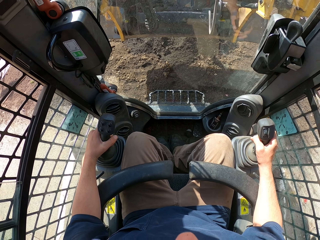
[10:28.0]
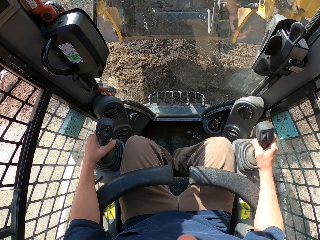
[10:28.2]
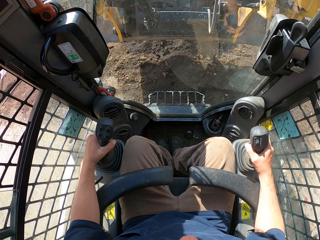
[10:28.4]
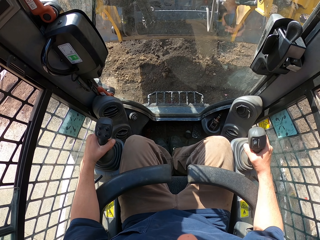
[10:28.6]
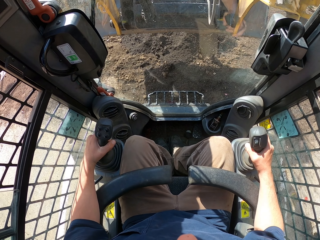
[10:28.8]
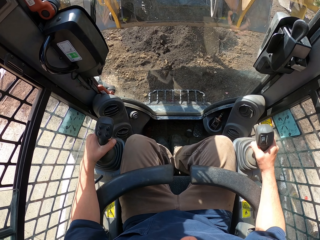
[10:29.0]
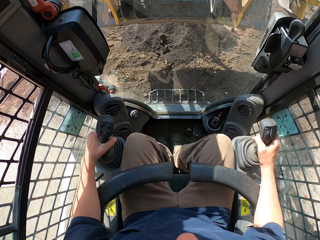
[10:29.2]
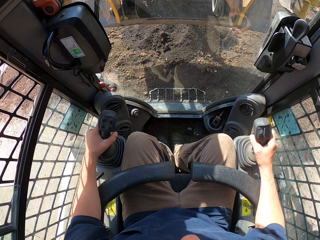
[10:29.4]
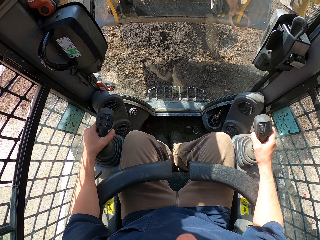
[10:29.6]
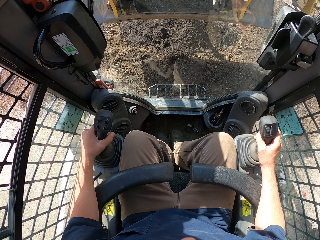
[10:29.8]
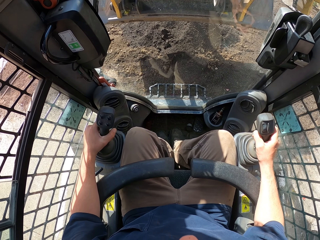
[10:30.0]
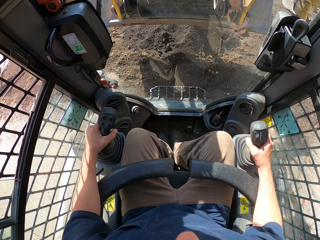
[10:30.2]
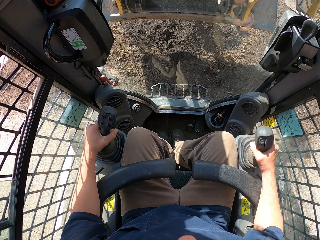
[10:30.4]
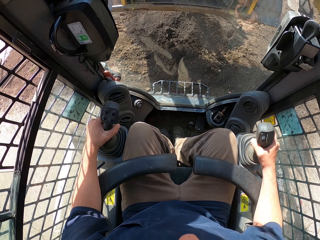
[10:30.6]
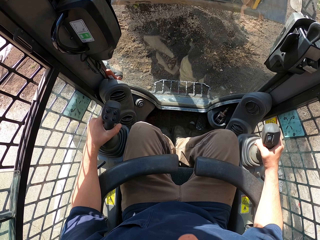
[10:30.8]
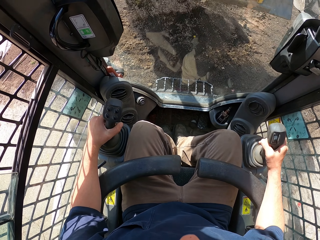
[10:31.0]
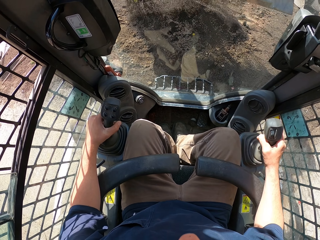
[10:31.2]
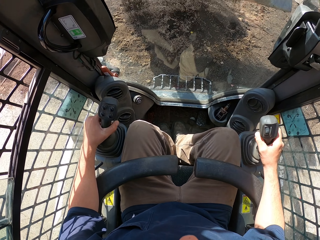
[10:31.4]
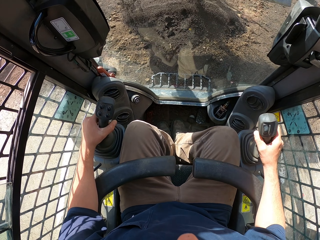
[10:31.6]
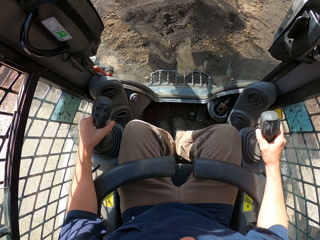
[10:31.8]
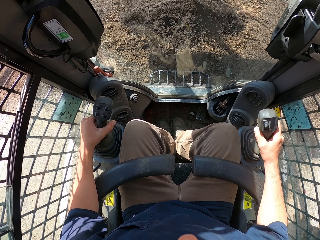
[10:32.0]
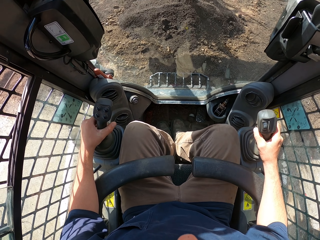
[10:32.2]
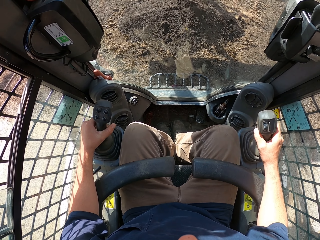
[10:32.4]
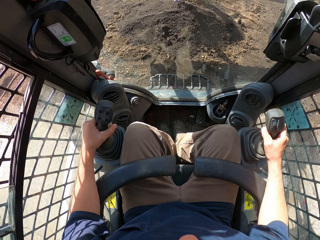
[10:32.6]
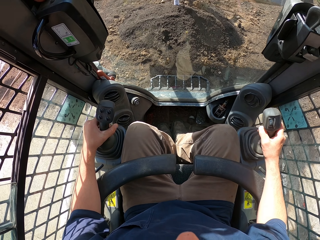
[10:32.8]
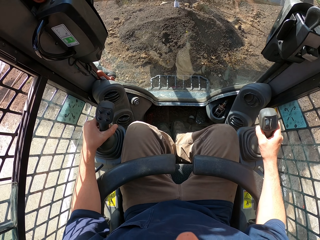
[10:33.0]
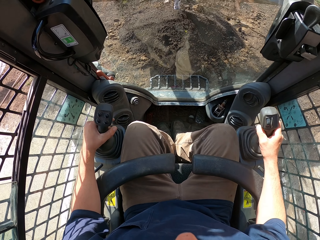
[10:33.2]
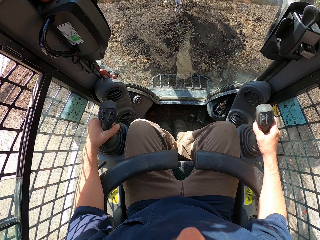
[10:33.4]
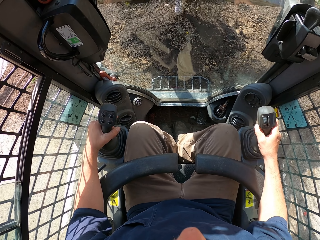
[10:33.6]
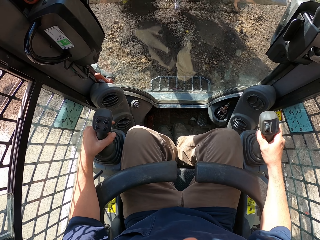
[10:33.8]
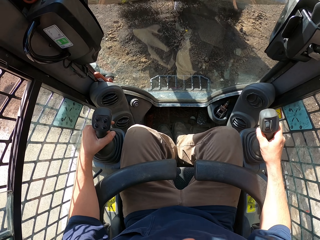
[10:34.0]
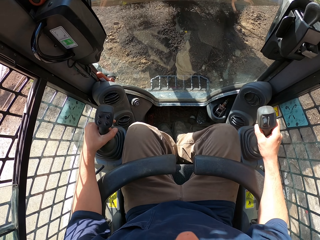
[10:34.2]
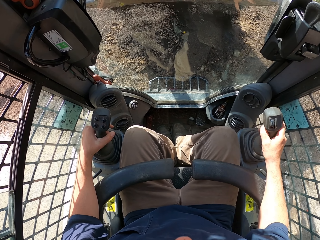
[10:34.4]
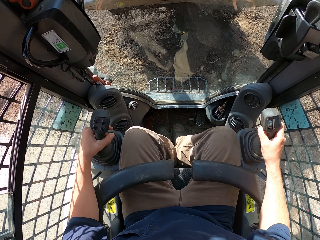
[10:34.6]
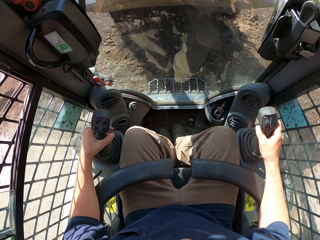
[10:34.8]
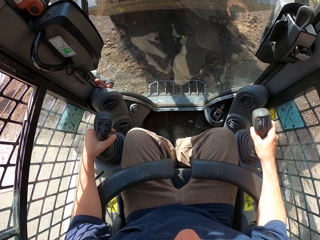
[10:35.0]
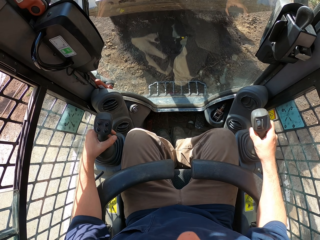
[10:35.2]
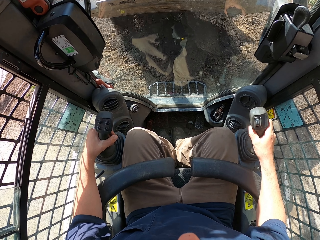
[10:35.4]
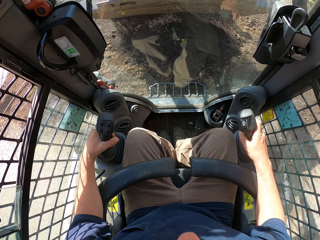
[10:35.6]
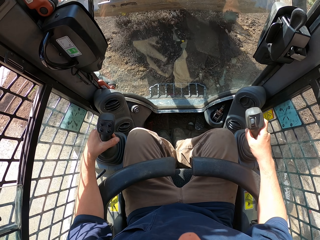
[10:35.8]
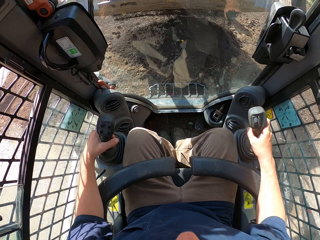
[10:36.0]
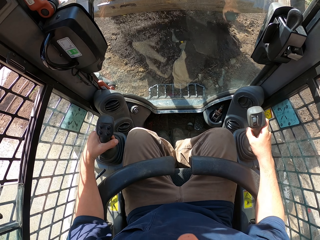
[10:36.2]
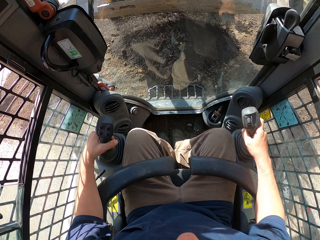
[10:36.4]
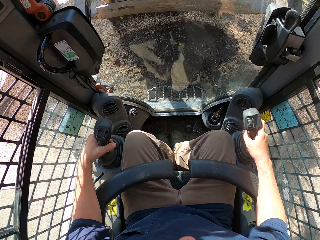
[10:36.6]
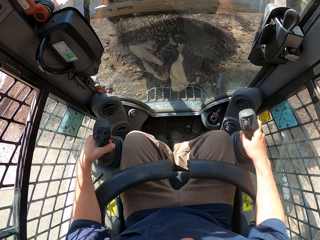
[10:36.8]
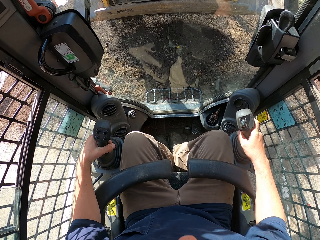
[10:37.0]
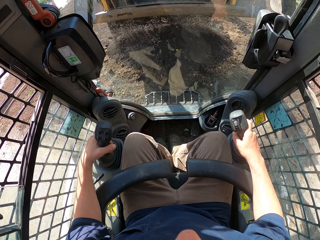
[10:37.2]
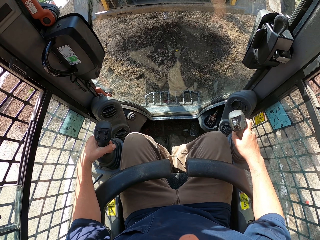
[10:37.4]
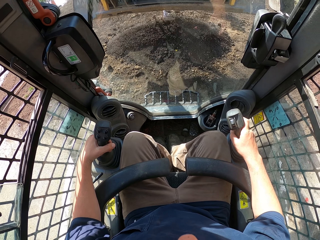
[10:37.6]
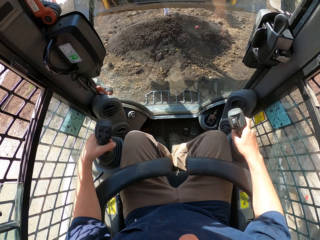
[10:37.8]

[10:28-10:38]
The camera wearer pours sand from the forklift carriage.

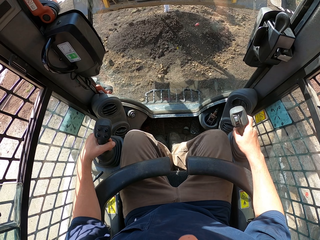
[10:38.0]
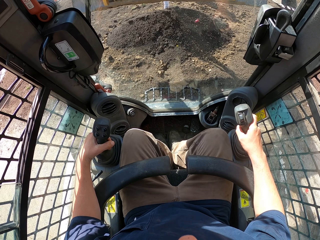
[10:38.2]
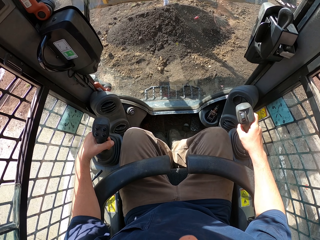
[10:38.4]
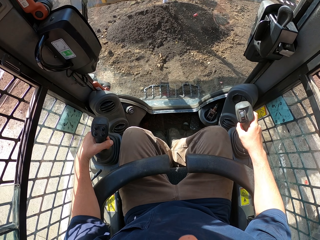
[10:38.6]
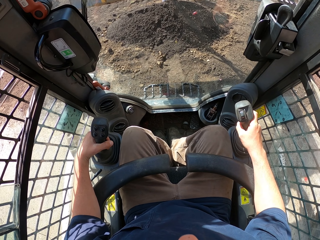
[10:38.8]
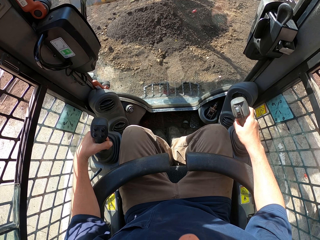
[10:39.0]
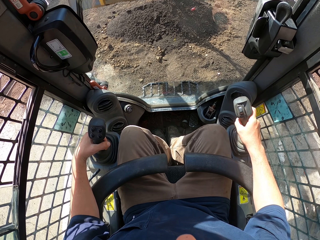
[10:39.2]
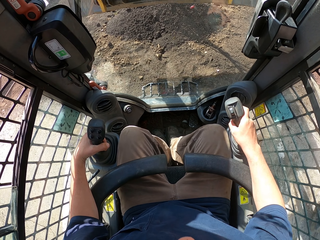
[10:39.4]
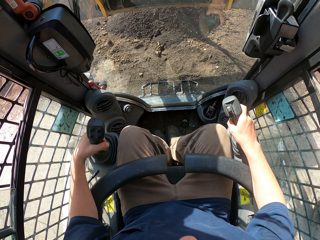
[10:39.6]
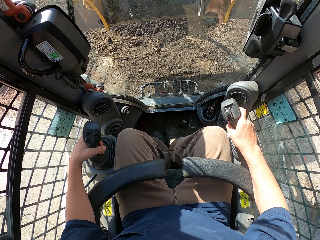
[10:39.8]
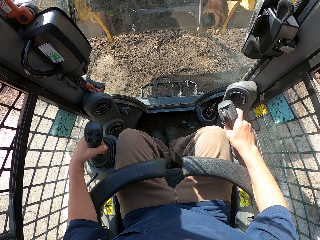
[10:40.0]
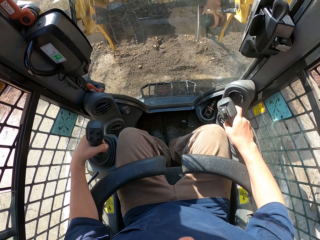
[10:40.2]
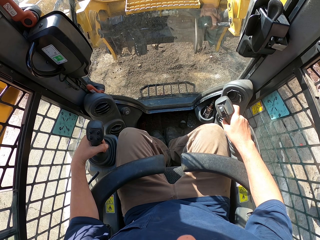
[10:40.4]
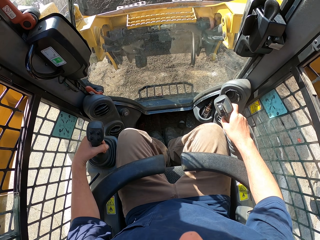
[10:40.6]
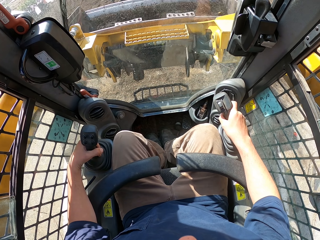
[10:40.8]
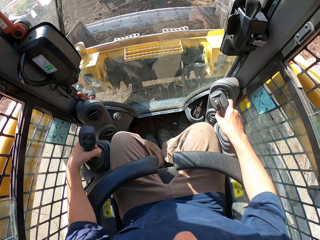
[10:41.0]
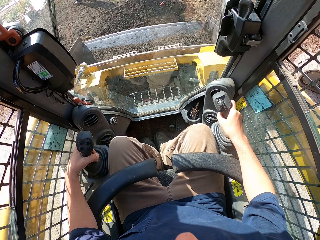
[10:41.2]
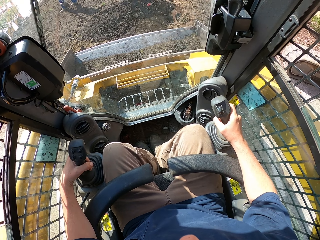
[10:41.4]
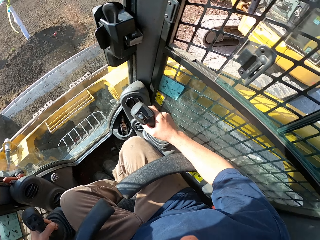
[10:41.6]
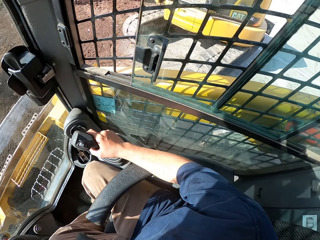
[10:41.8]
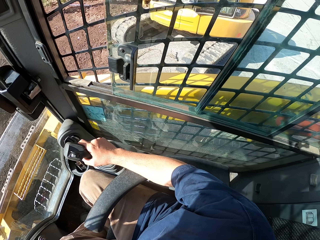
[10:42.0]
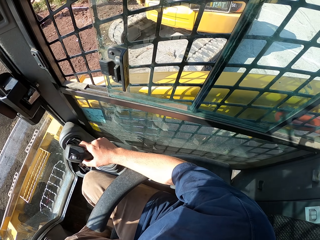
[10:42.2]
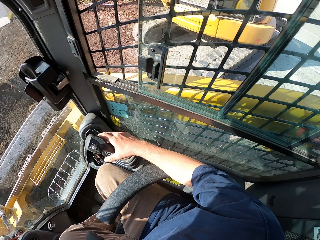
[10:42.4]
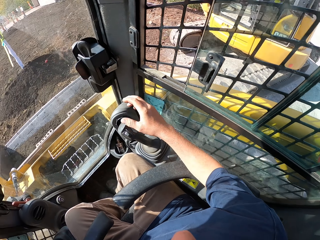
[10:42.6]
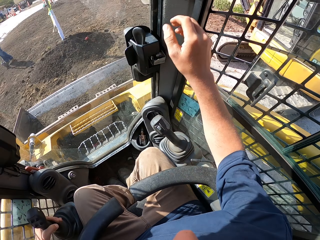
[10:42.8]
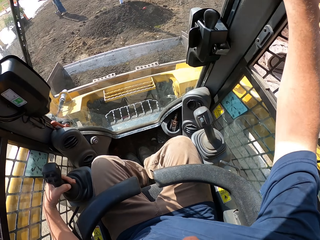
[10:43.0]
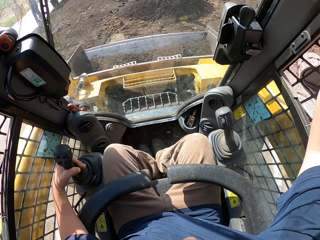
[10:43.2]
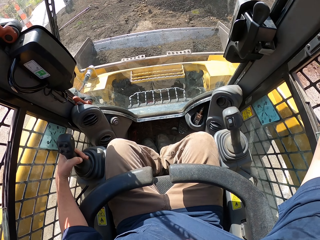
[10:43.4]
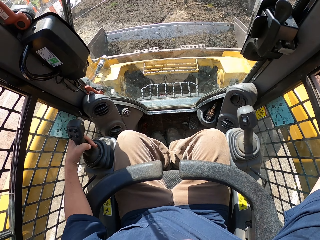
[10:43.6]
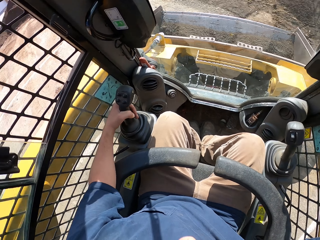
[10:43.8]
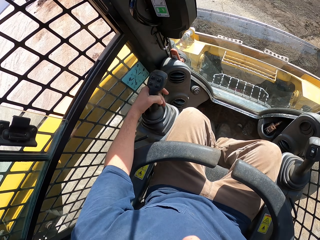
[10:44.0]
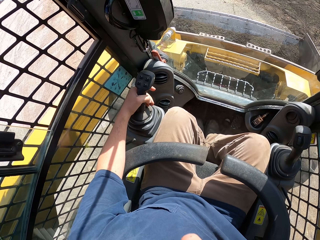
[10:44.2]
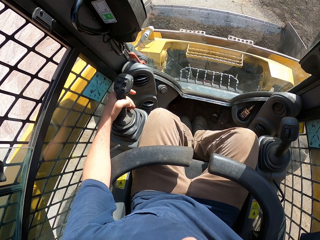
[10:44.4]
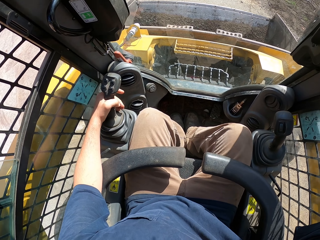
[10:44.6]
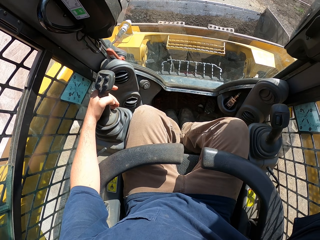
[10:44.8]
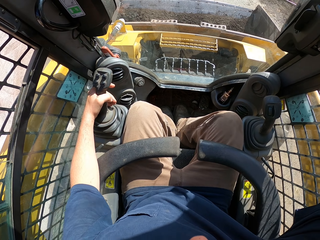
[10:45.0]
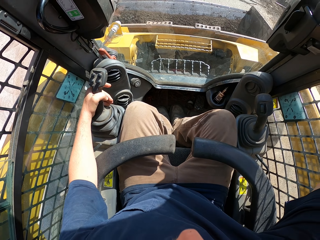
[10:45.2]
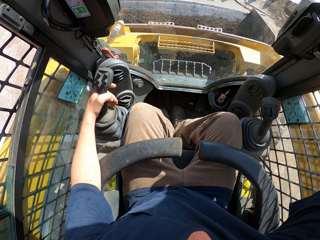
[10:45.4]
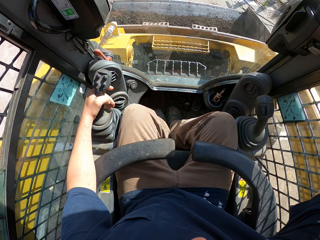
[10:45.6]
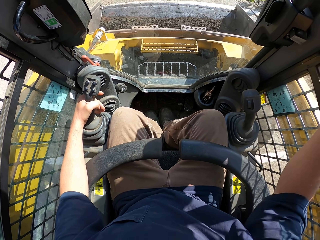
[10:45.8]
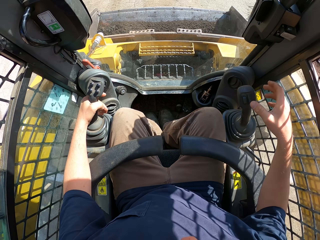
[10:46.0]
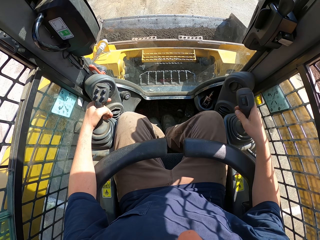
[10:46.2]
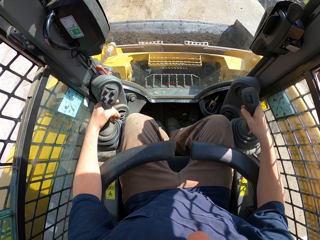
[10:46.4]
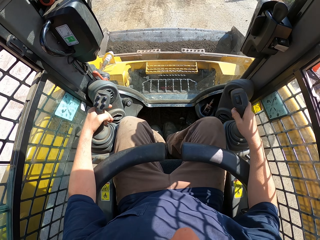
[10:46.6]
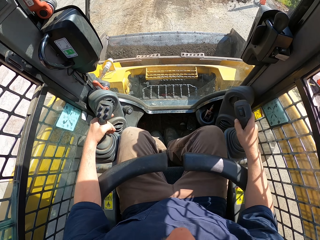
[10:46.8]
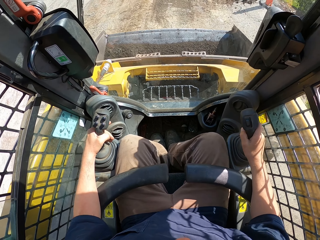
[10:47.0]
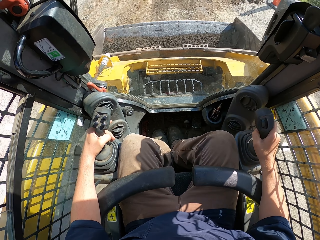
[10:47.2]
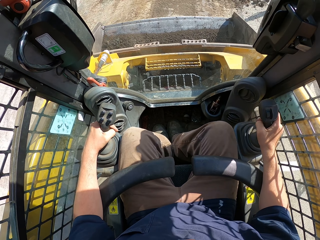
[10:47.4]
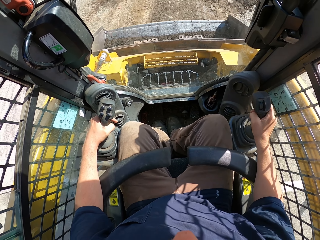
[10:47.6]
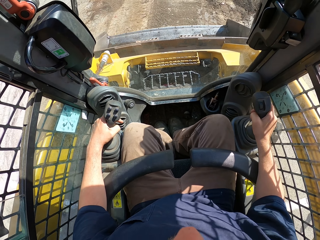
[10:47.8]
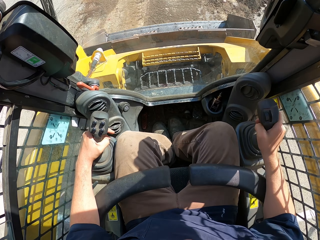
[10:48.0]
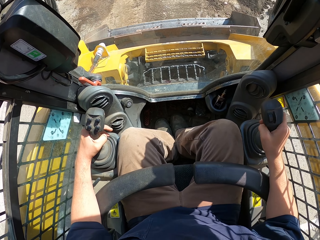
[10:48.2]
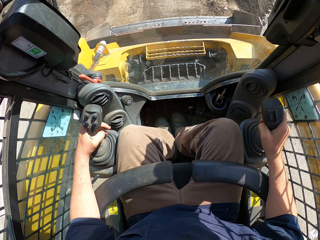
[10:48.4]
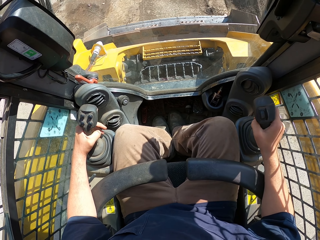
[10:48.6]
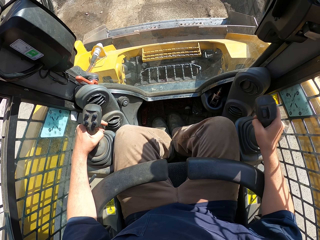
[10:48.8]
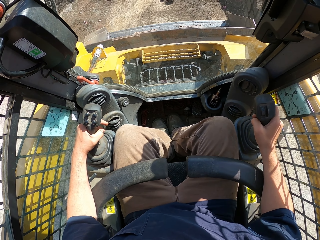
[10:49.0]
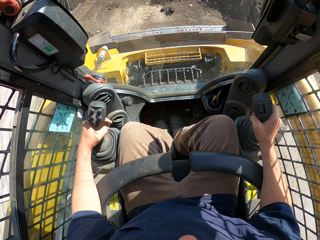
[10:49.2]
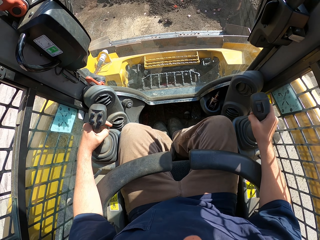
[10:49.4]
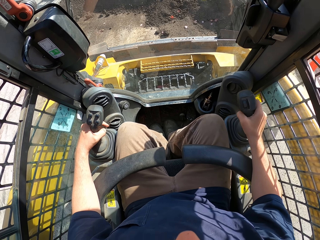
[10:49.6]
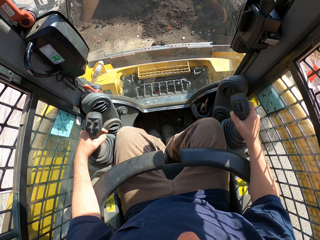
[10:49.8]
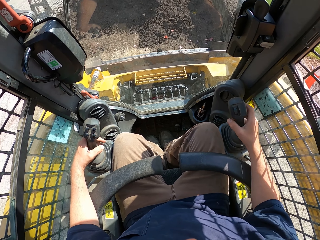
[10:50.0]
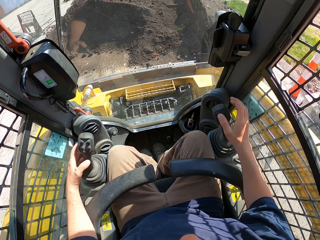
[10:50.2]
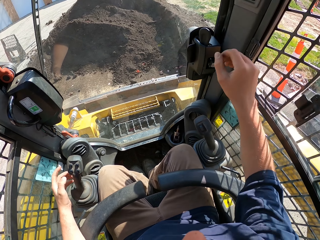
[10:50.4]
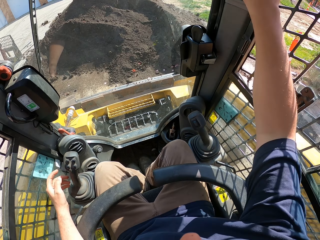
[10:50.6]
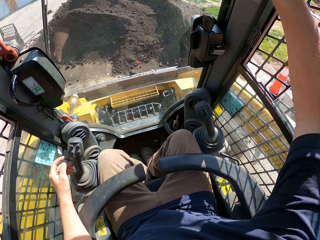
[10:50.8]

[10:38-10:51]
The camera wearer controls the forklift carriage down. They turn. They press a button in the forklift. They drive the forklift.
